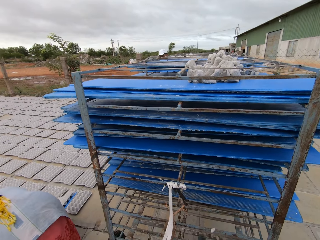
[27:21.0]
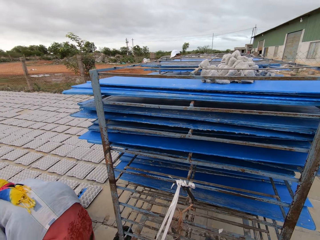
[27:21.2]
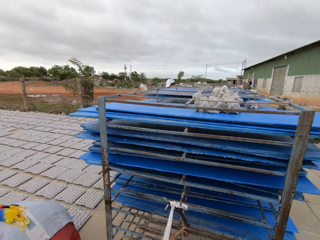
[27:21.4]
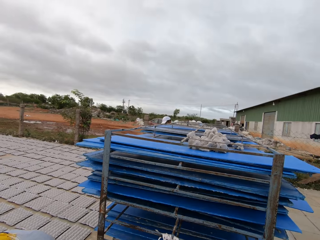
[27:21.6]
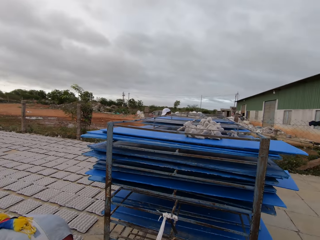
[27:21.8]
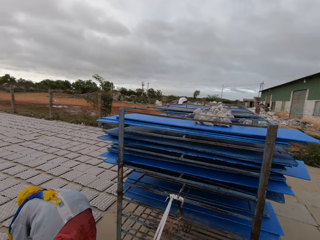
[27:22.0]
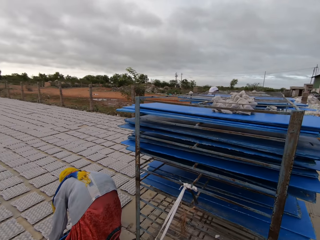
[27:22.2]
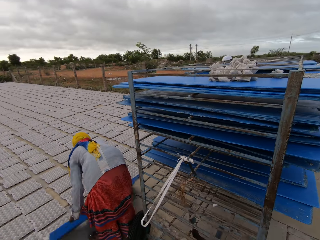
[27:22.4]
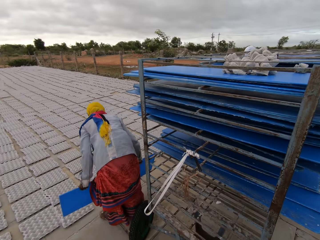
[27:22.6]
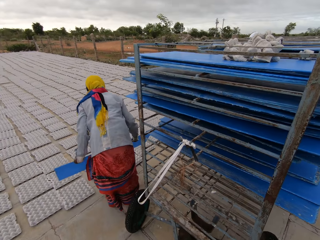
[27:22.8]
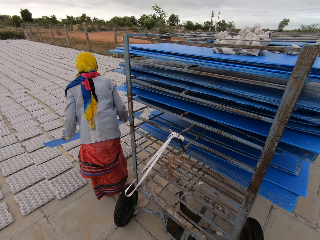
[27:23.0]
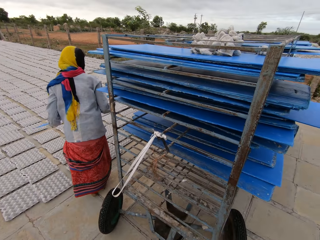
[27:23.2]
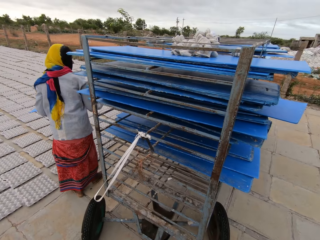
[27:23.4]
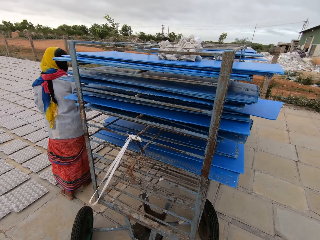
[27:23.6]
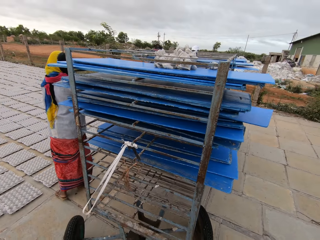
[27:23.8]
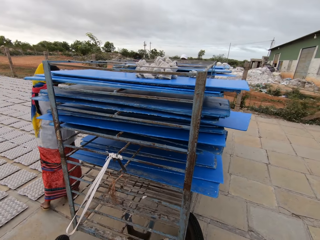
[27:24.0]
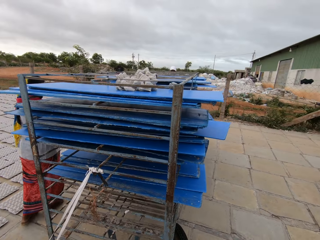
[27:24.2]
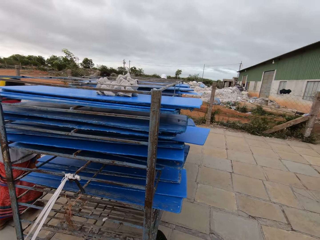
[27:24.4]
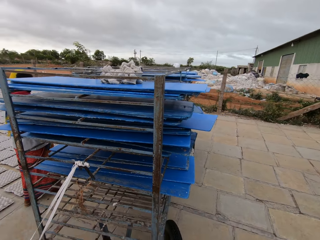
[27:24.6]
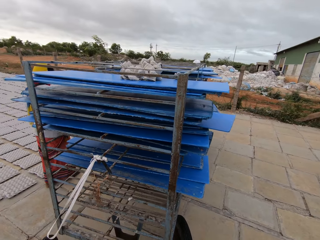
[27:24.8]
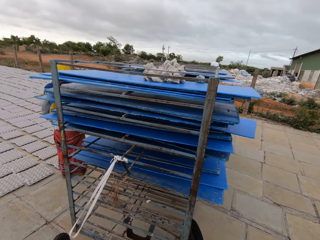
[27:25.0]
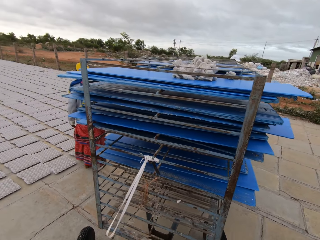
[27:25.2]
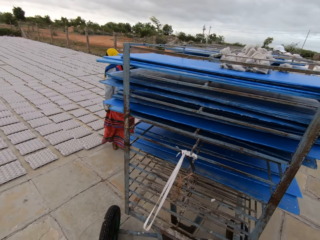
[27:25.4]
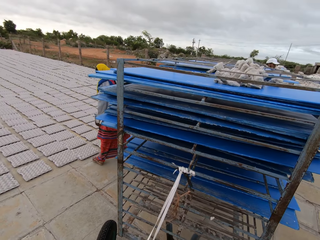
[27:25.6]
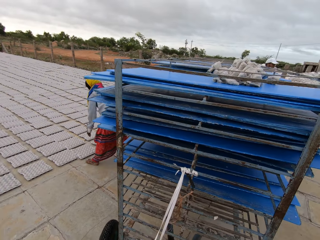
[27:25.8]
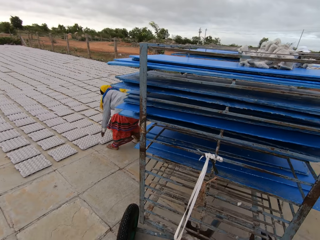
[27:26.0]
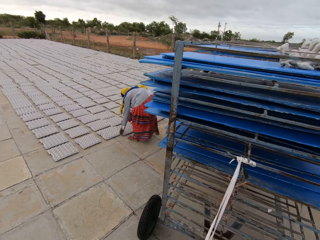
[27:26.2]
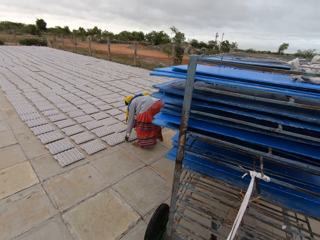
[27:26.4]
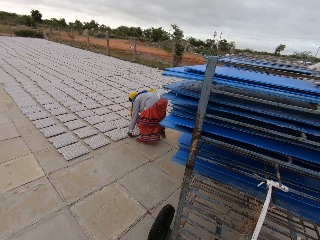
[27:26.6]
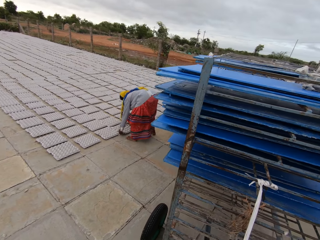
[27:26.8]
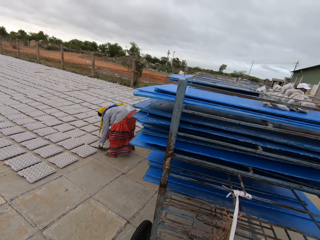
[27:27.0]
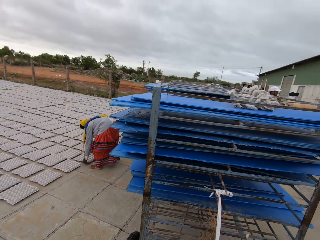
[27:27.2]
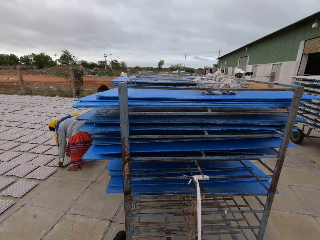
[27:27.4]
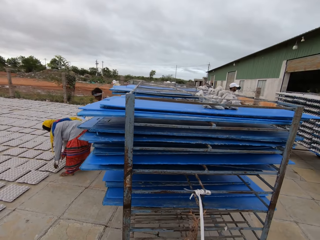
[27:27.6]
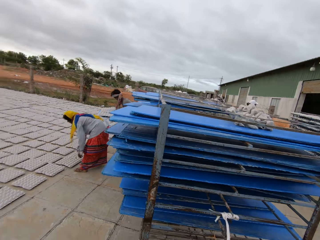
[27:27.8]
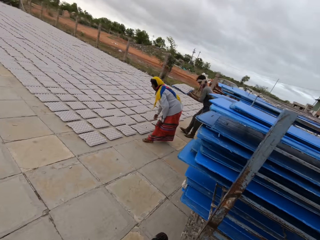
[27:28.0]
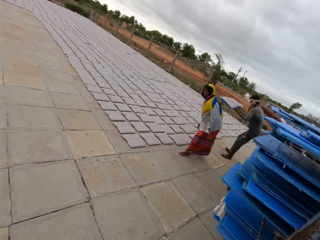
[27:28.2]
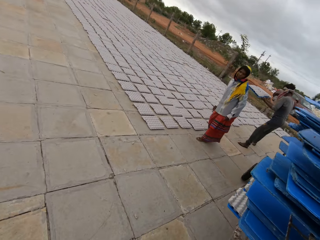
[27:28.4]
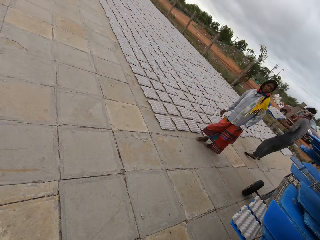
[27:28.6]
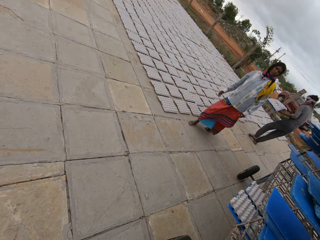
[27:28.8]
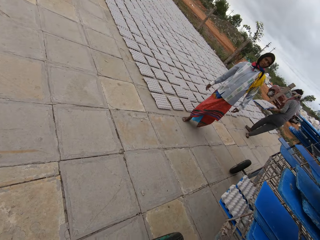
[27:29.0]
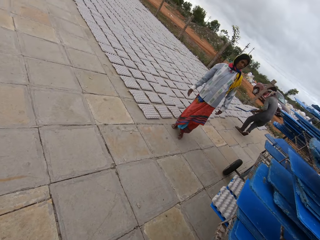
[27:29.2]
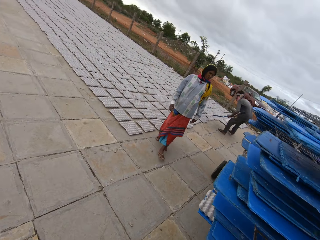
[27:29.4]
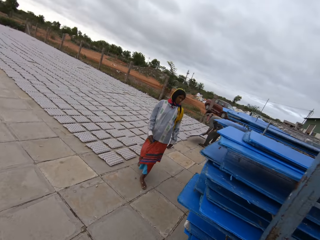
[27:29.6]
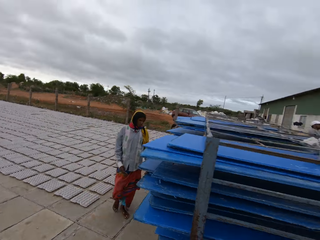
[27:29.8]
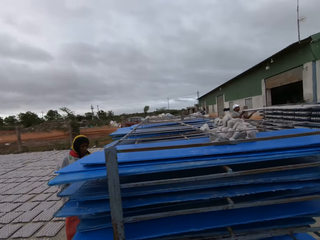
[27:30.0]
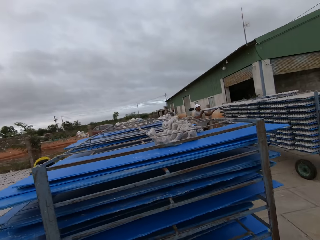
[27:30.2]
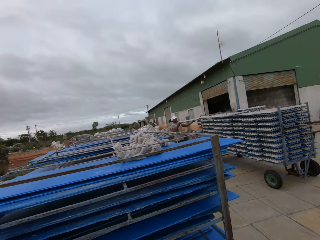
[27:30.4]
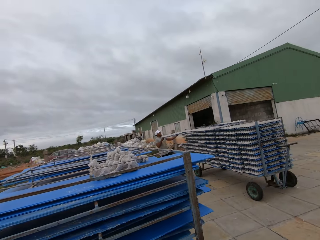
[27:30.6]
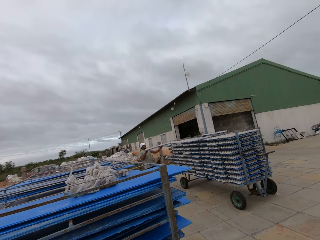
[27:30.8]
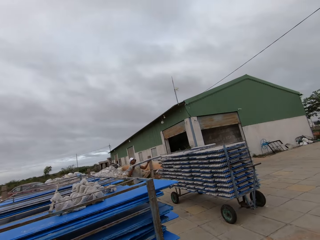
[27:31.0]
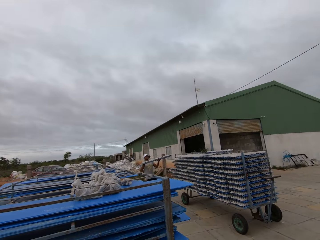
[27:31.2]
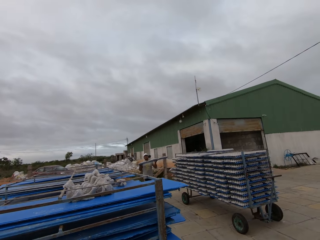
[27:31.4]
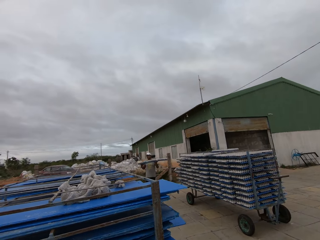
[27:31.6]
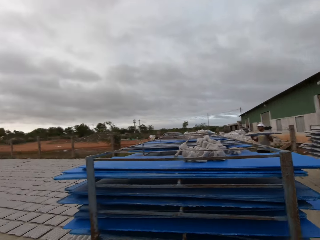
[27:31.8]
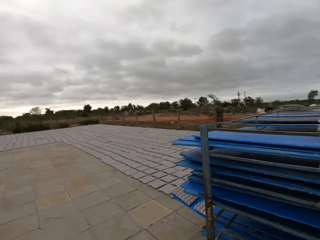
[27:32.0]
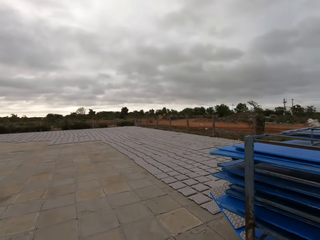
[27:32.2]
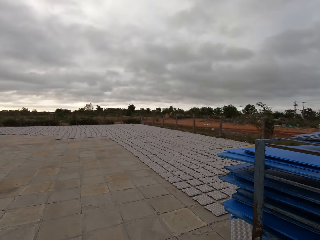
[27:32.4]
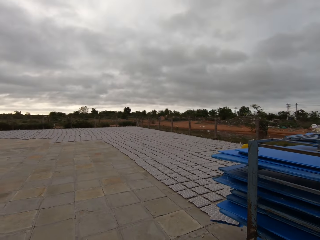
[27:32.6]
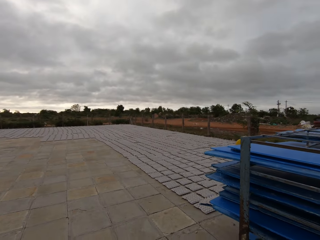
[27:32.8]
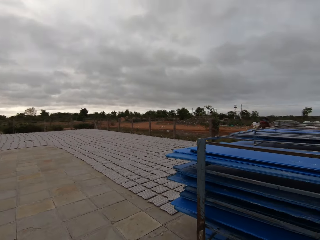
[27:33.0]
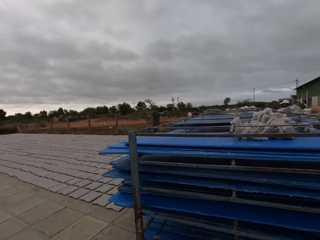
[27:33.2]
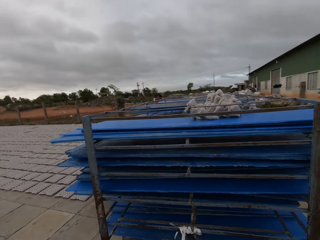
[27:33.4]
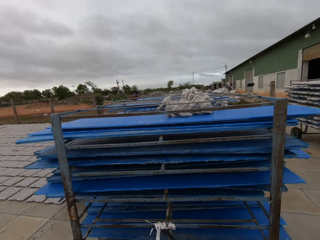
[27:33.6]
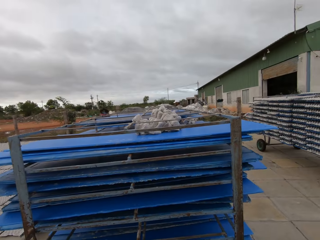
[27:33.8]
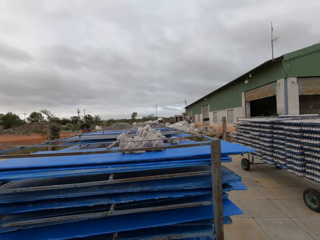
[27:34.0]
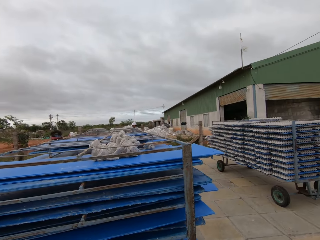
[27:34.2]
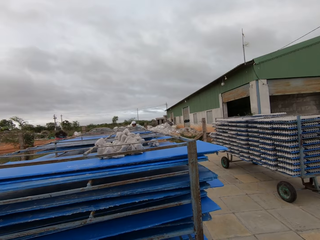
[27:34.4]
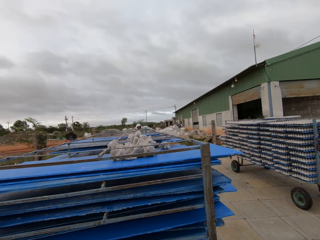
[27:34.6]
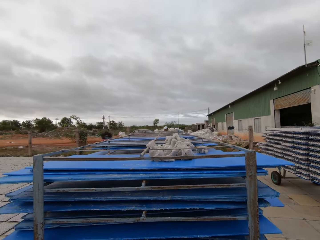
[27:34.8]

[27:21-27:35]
The camera wearer pulls the rack on the floor with his hands. A woman places a plastic board on the rack with her hands. The woman picks a plastic board with egg crates from the rack with her hands.

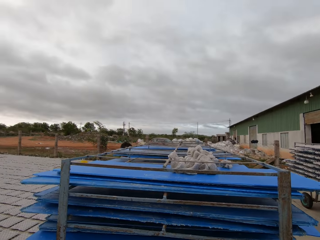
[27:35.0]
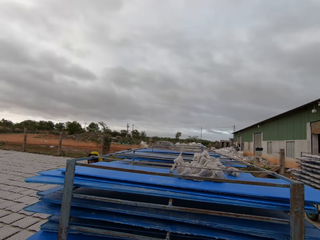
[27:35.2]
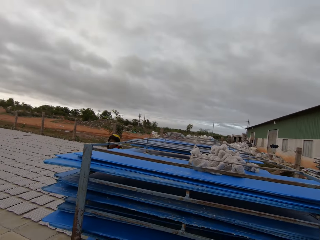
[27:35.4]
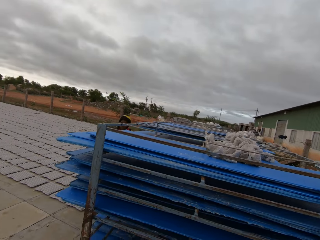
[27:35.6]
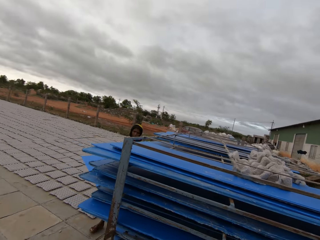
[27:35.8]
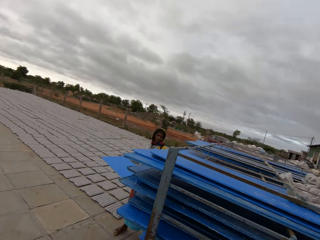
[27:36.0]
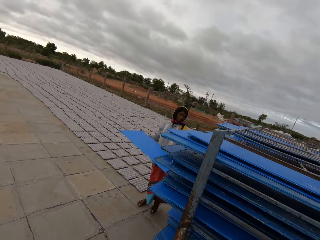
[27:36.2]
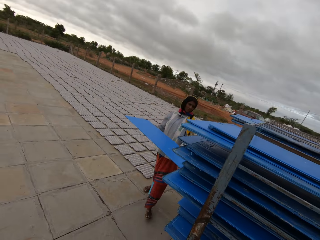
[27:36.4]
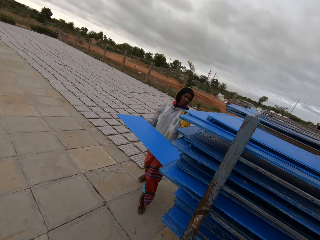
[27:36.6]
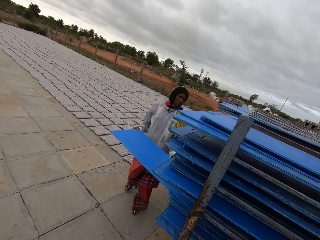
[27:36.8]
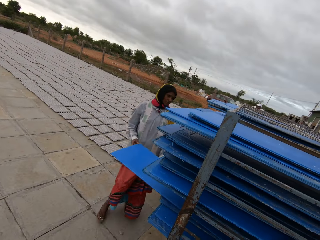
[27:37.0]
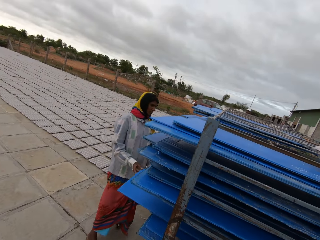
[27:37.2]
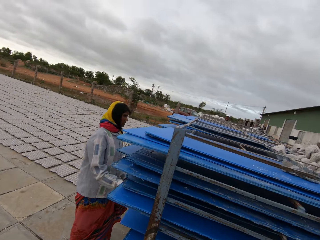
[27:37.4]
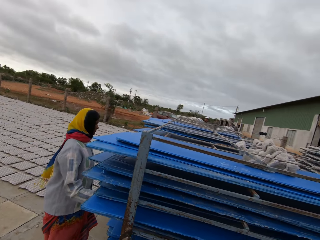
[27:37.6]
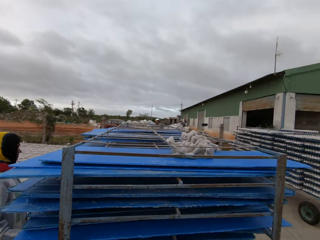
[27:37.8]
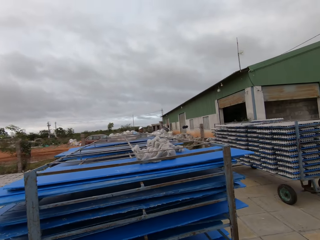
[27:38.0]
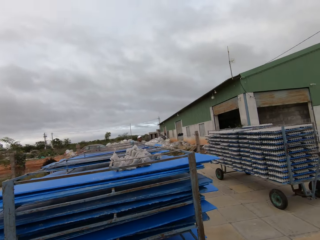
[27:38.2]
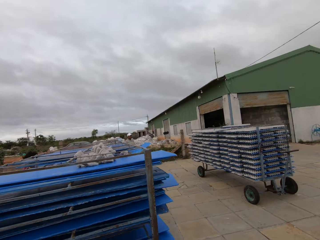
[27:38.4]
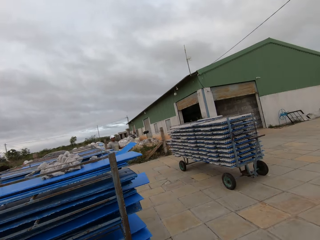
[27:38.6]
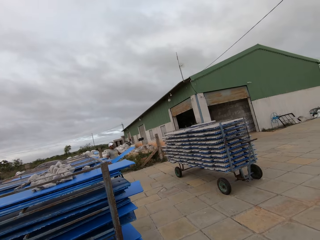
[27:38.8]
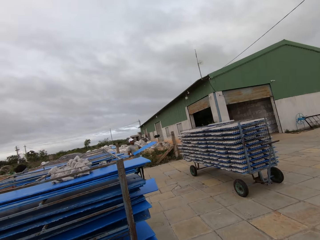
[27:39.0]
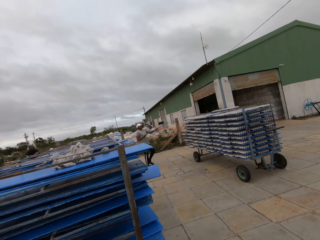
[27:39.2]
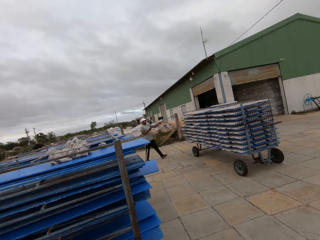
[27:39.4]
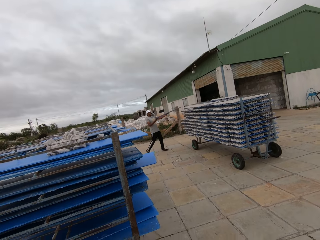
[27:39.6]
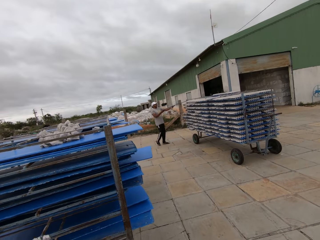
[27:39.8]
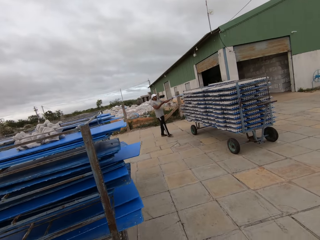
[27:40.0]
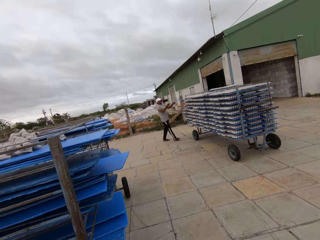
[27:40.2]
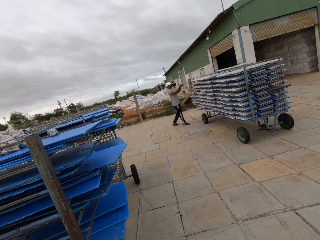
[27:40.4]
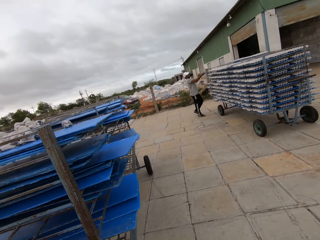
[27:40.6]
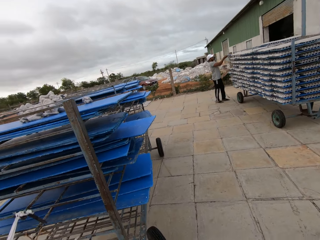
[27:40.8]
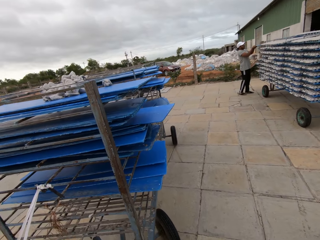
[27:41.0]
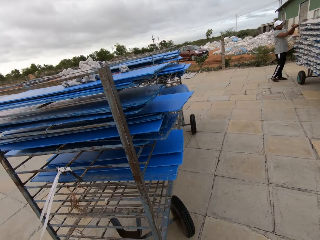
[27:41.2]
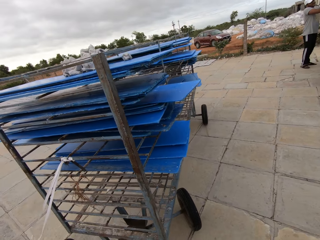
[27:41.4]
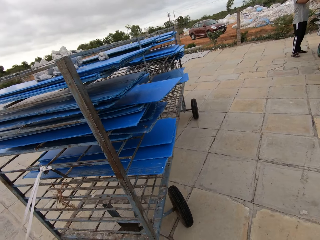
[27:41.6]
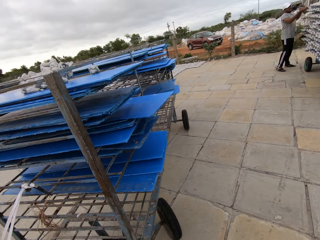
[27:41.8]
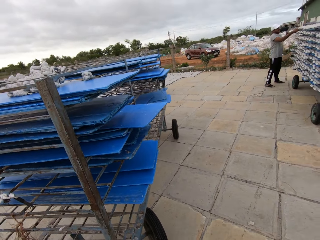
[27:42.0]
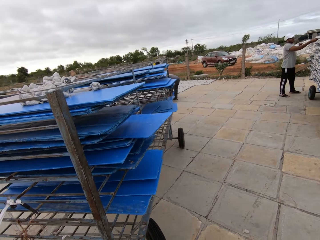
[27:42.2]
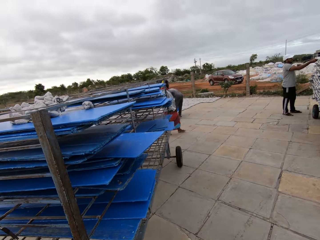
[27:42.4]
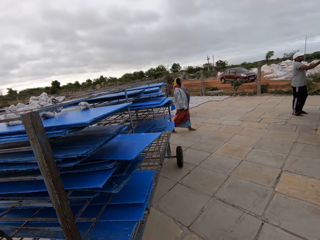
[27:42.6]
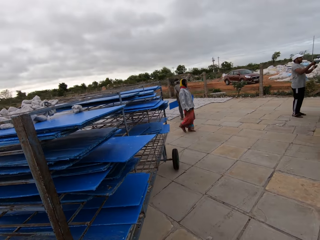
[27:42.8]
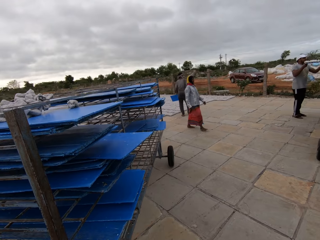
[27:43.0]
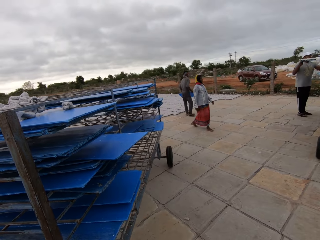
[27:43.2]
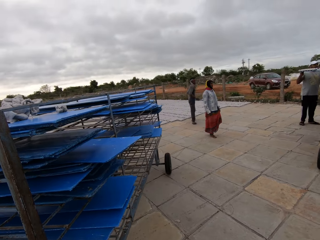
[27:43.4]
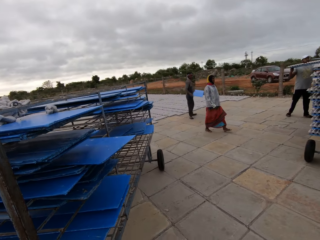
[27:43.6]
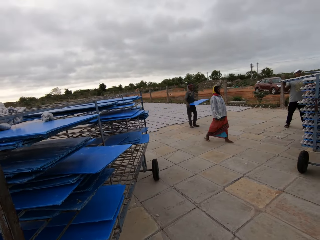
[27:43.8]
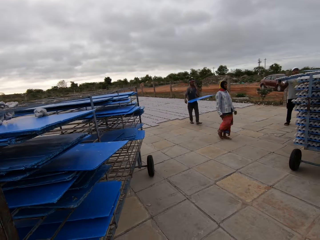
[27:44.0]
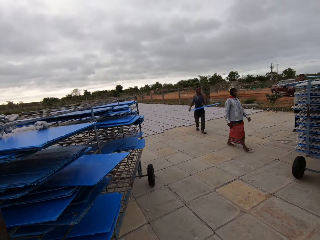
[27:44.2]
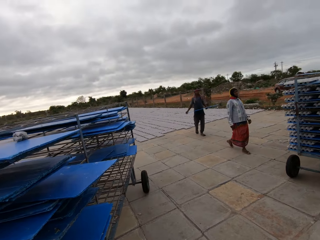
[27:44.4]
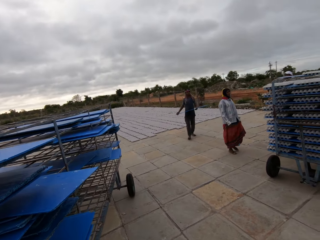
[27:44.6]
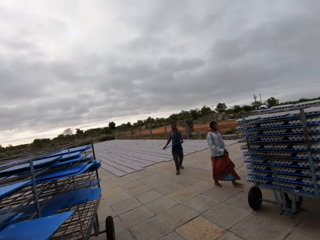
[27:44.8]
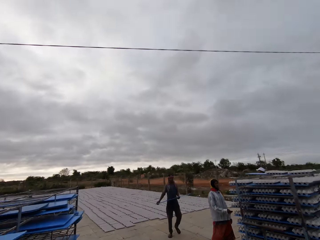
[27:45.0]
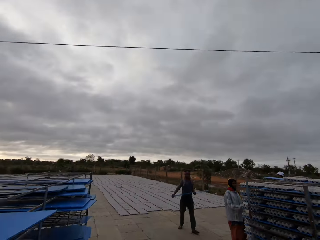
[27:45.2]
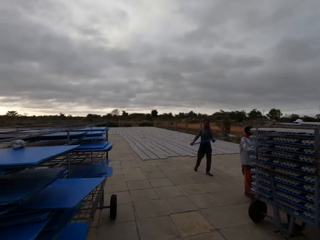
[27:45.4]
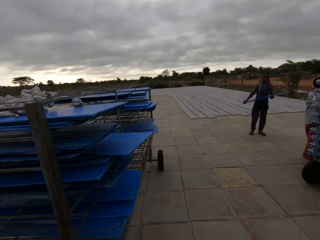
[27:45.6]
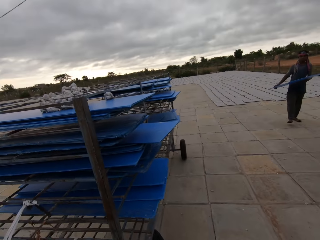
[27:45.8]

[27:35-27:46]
The woman places the plastic board on the rack with her hands. A man places a plastic board on the rack with his hands. The man holds the plastic board with his hands.
